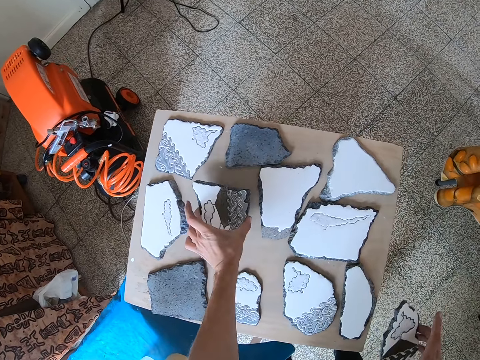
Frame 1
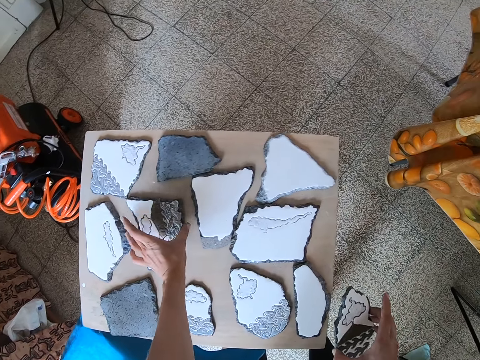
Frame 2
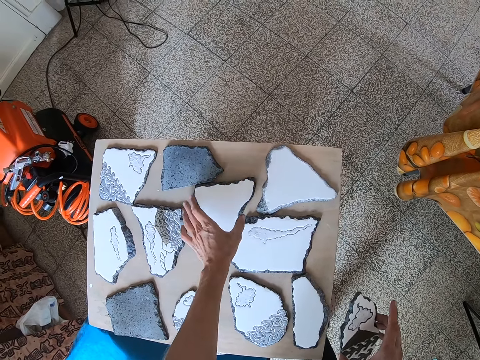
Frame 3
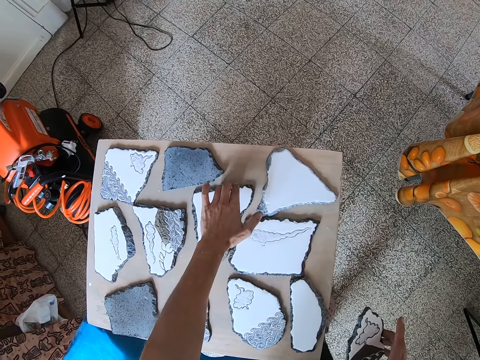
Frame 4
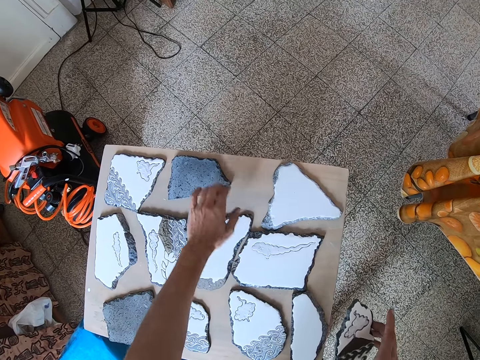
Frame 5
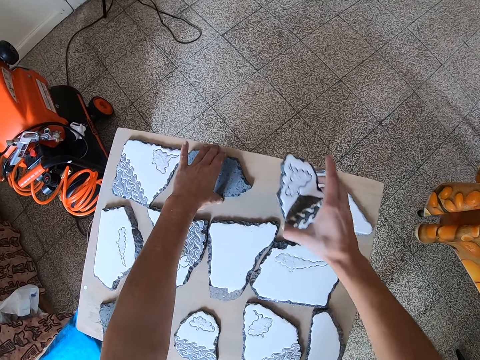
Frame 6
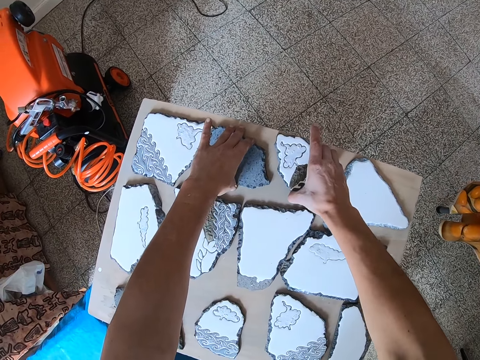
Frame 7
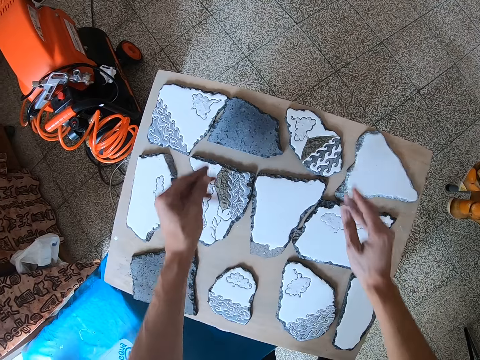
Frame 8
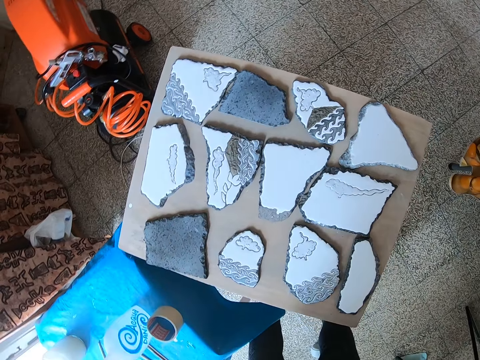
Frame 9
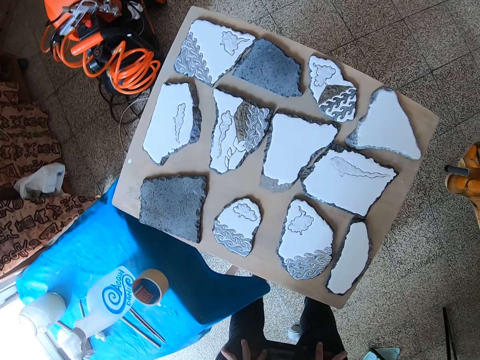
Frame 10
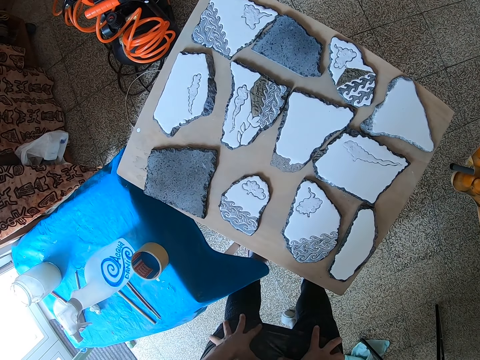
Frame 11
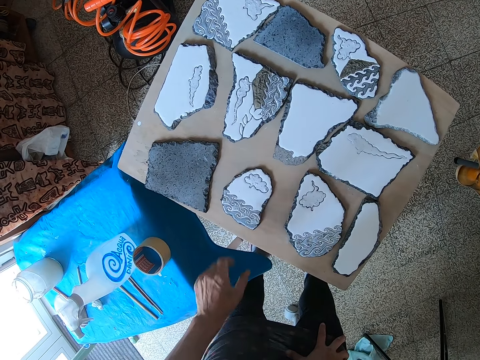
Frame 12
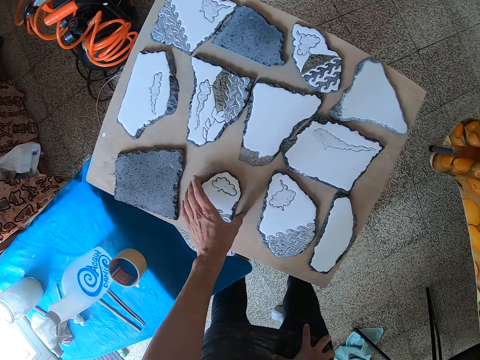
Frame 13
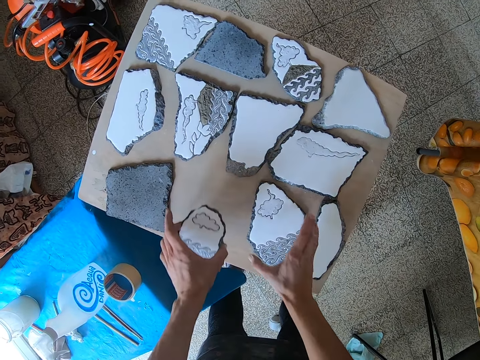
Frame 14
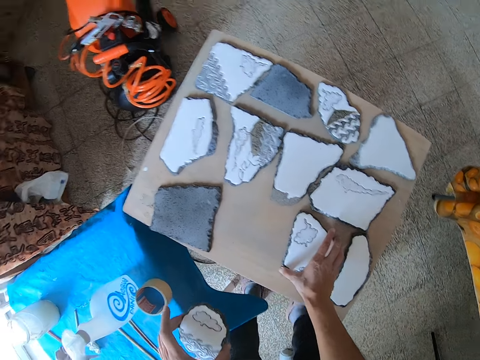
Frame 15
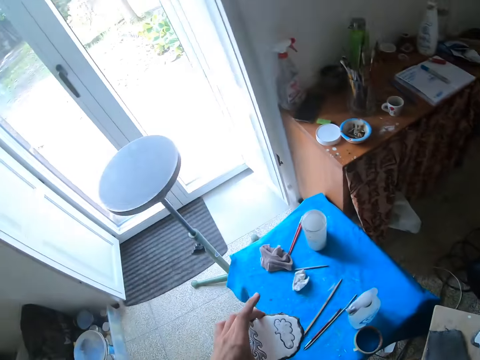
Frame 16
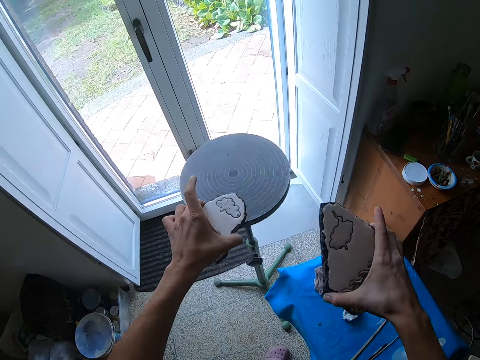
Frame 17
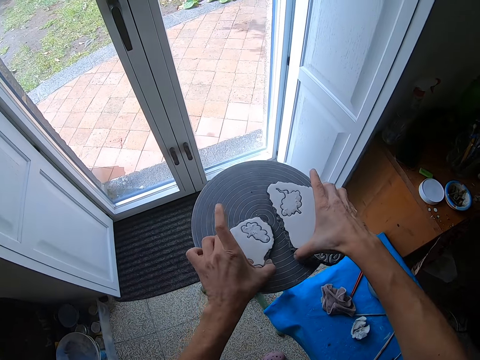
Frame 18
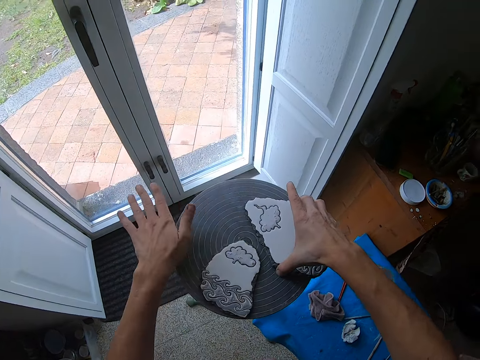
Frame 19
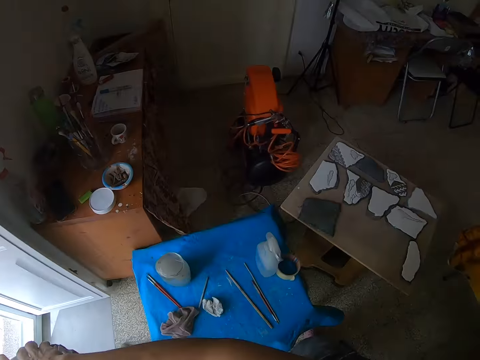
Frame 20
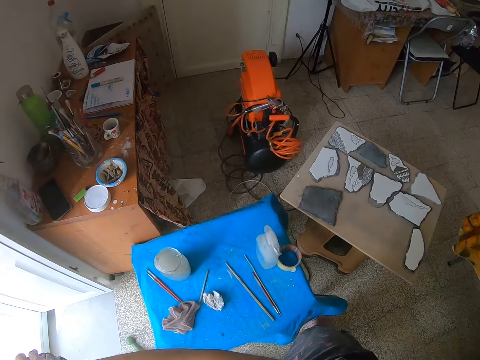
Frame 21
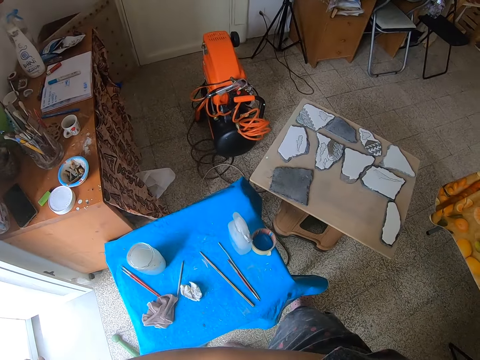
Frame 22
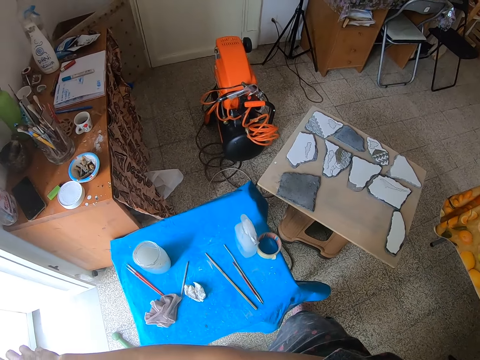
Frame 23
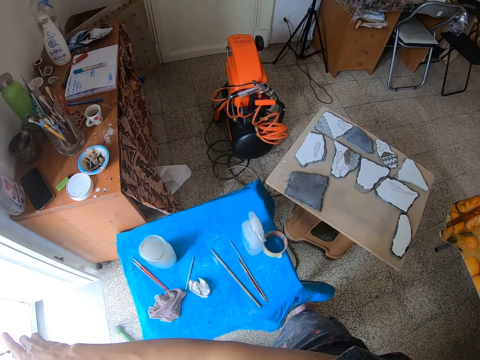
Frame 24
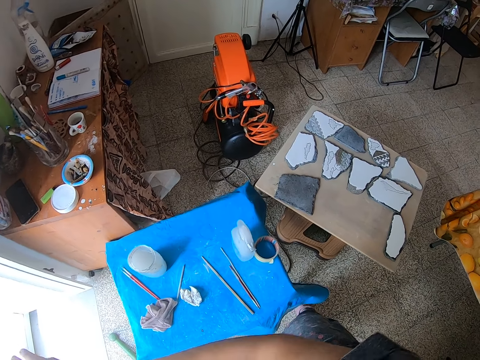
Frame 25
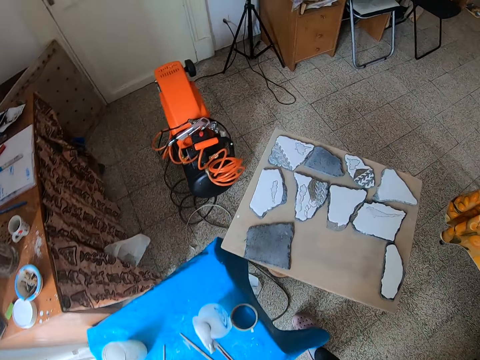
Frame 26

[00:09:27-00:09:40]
The camera wearer drops the ceramic craft or portrait stone in his left hand on the large plank. He pushes a stone on a table. He adjusts a ceramic craft on the large plank with his left hand. He drops the ceramic craft in his right hand on the large plank. He looks at portrait stones on the table. He picks up a ceramic craft from the large plank with his left hand. He picks up a big ceramic craft from the large plank with his right hand. He drops the big ceramic craft on the pottery wheel with his right hand. He drops the small ceramic craft on the pottery wheel with his left hand. He looks on the table.

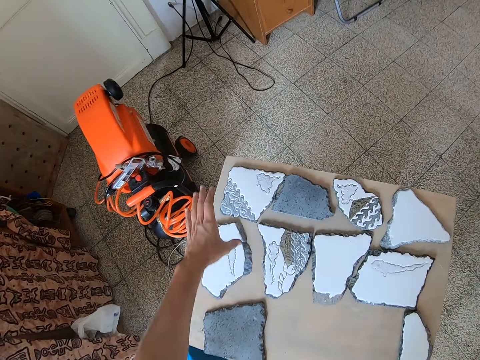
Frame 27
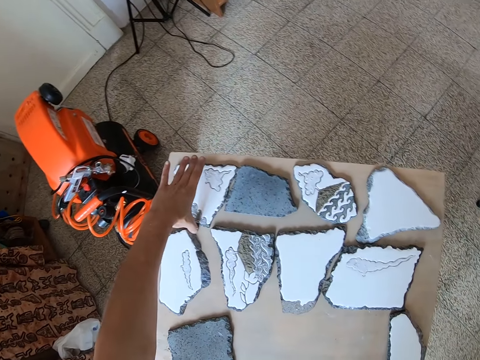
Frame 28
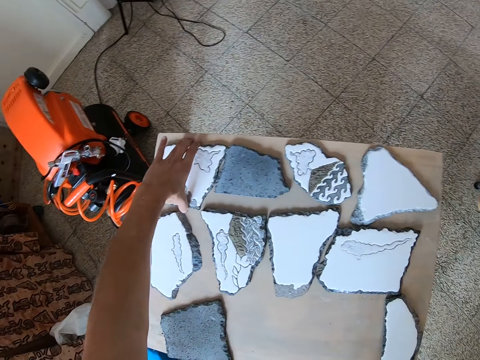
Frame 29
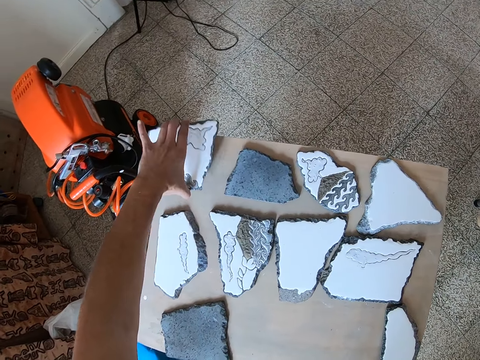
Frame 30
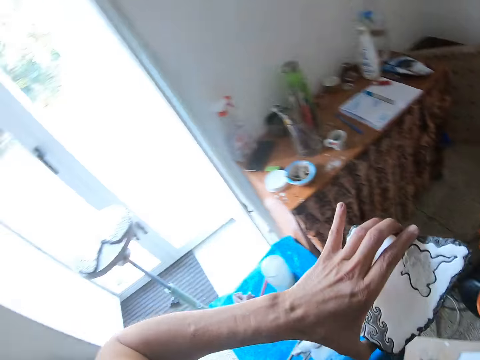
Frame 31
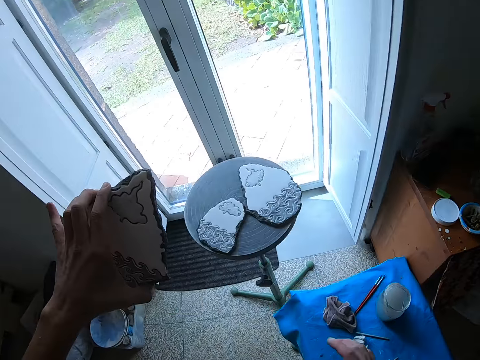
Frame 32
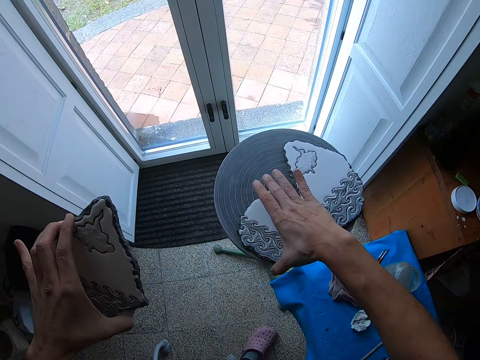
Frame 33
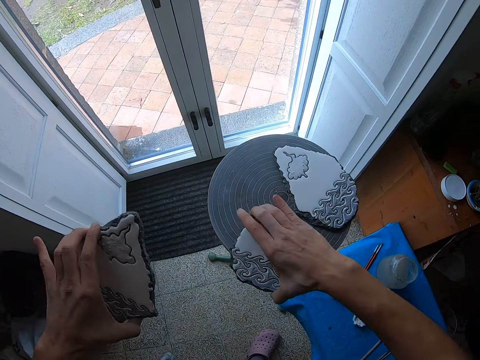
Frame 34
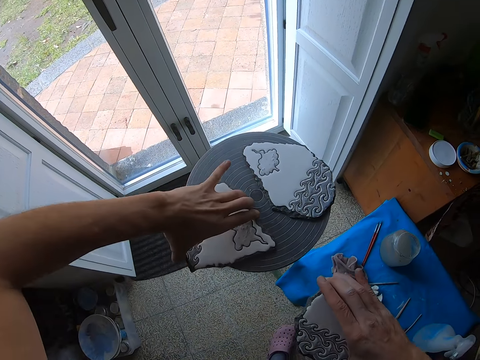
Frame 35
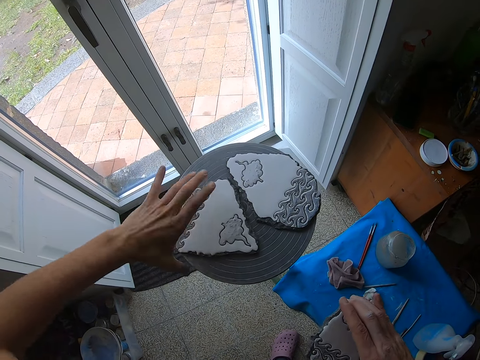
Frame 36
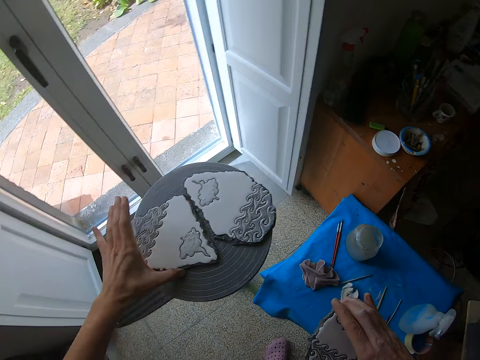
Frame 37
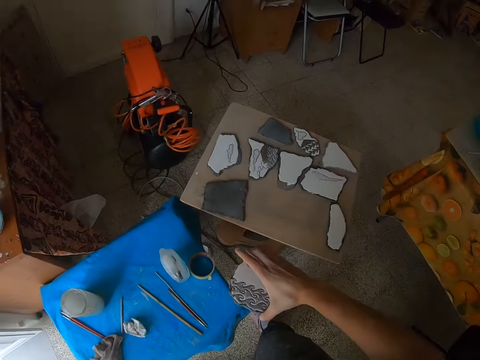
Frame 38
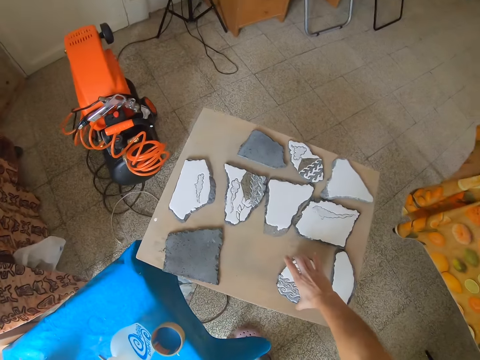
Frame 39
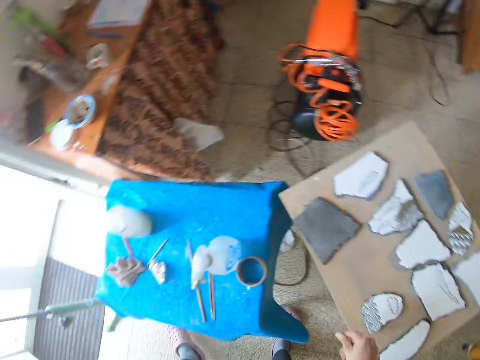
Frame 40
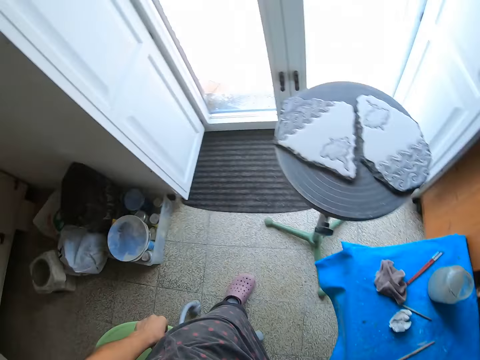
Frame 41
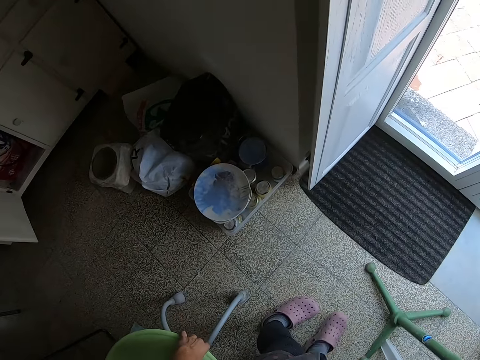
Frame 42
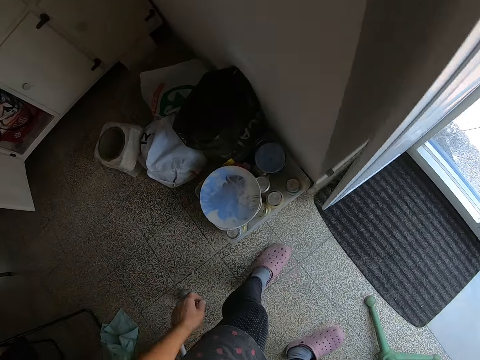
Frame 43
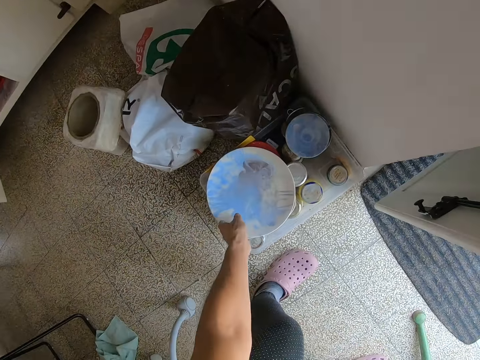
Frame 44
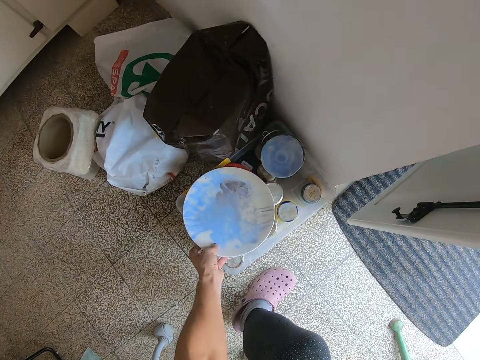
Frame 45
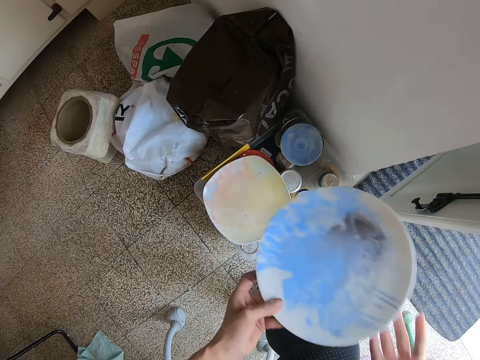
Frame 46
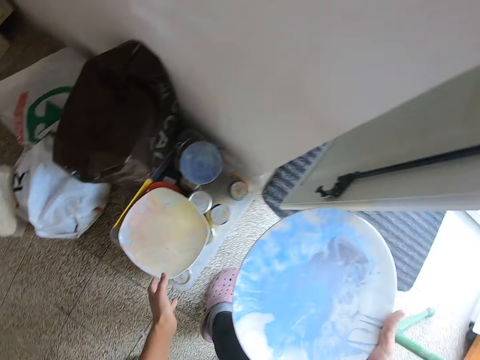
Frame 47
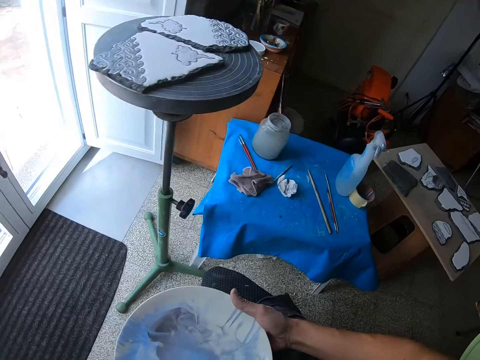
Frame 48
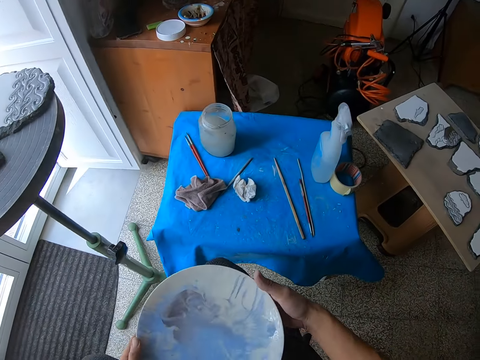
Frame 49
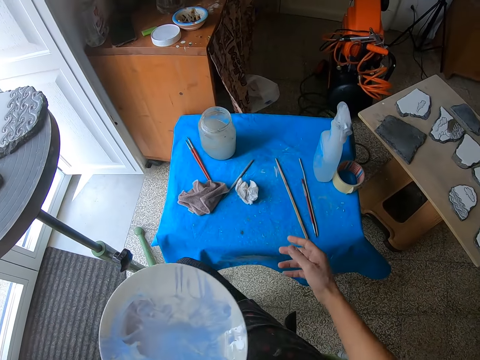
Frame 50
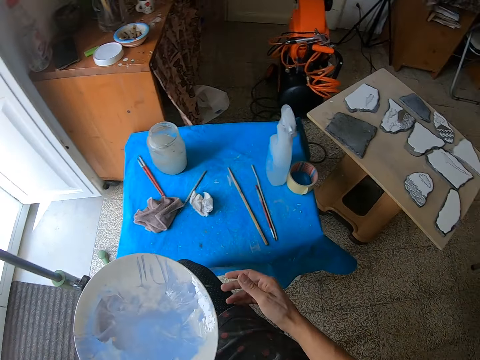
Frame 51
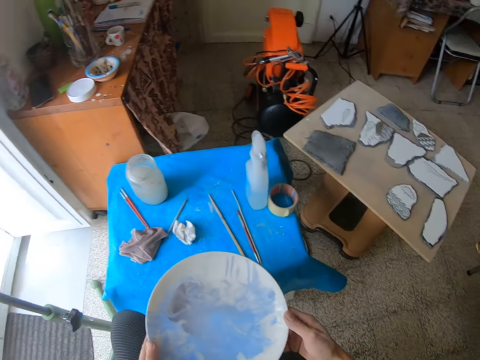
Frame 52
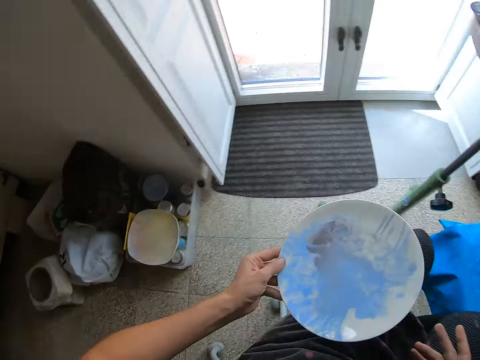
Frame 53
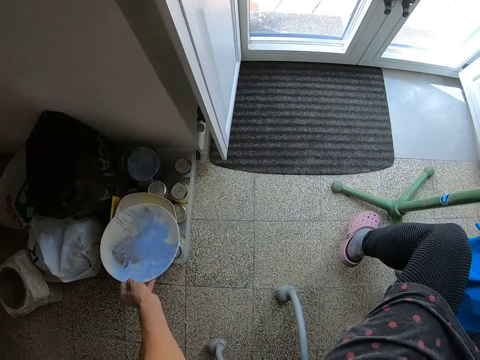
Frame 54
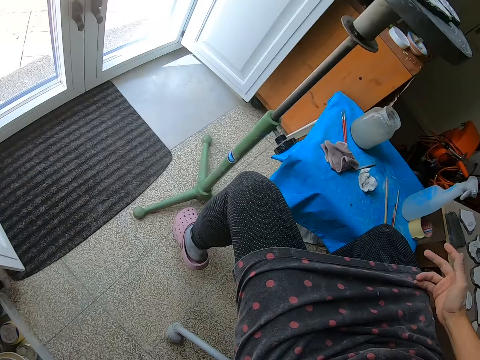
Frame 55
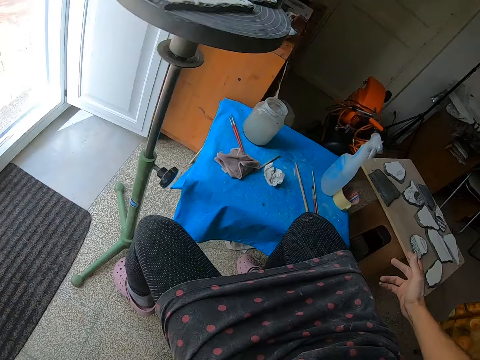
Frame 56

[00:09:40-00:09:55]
The camera wearer picks up a big ceramic craft from a large plank with his left hand. He picks up the small ceramic craft from a pottery wheel plank with his right hand. He drops the big ceramic craft on the pottery wheel with his left hand. He drops the small ceramic craft on the large plank with his right hand. He picks up a plate with paint from a shelf with his left hand. He drops the plate in the shelf with his left hand.
